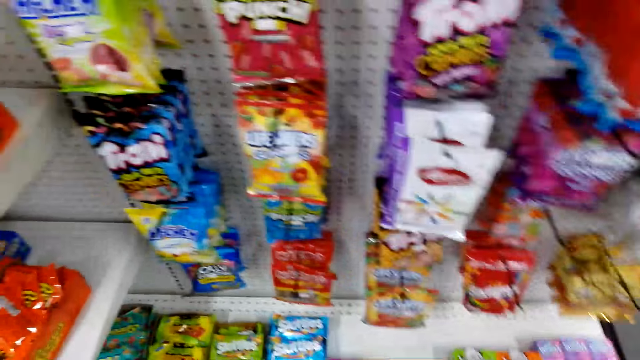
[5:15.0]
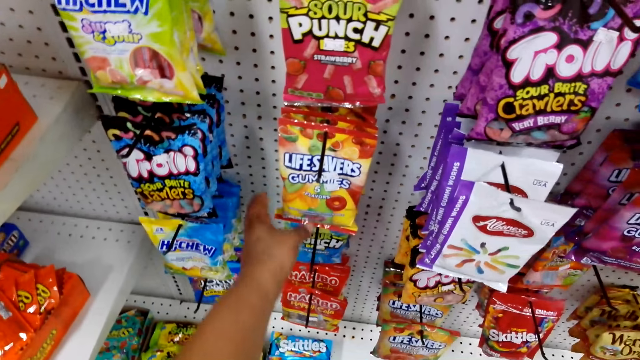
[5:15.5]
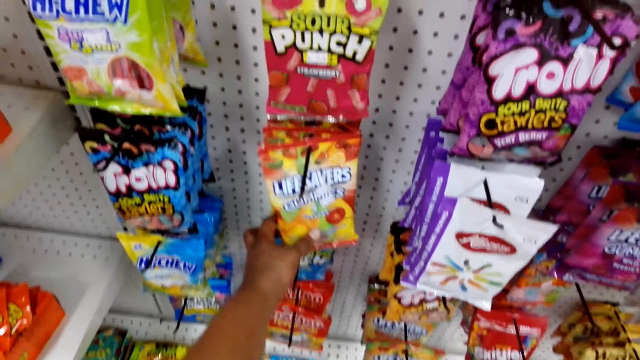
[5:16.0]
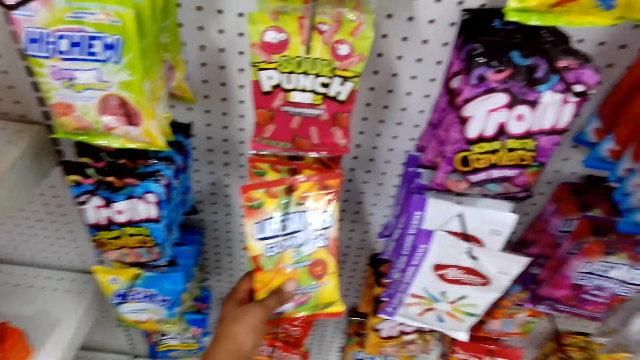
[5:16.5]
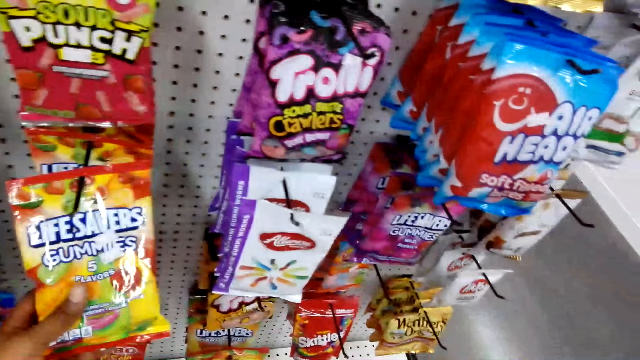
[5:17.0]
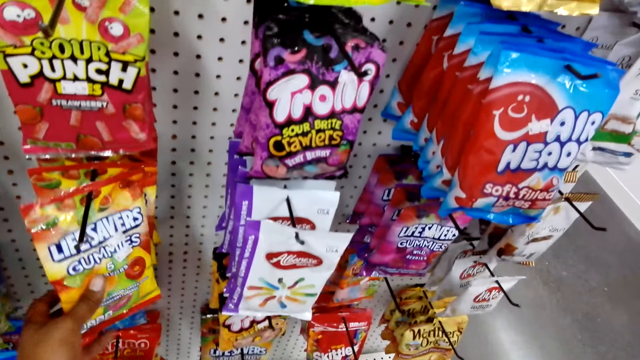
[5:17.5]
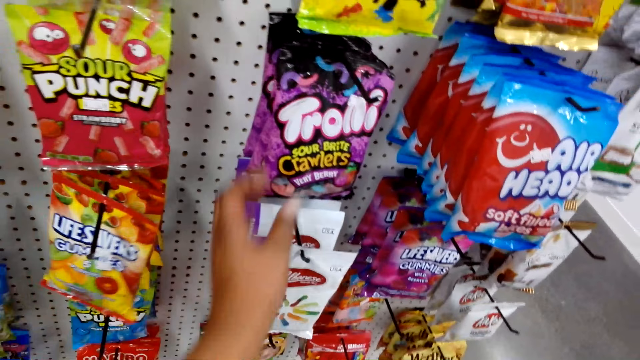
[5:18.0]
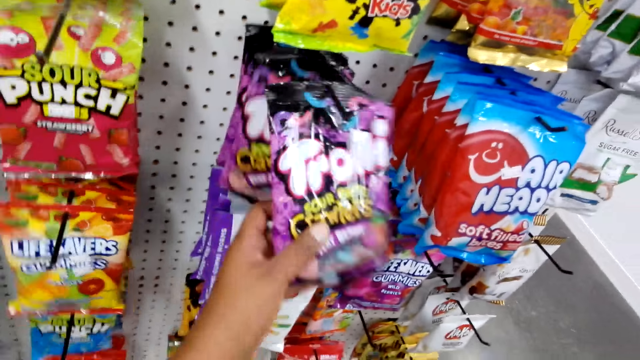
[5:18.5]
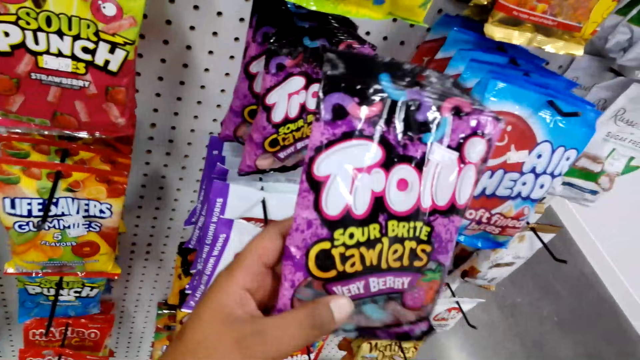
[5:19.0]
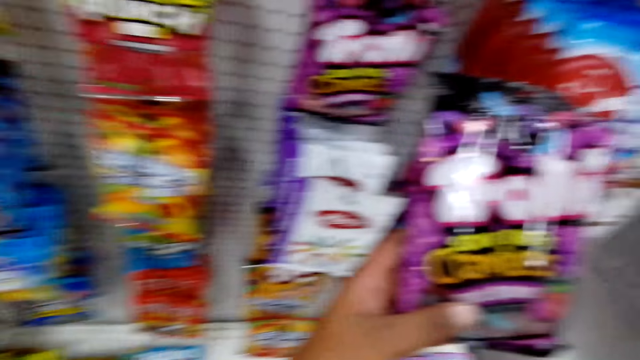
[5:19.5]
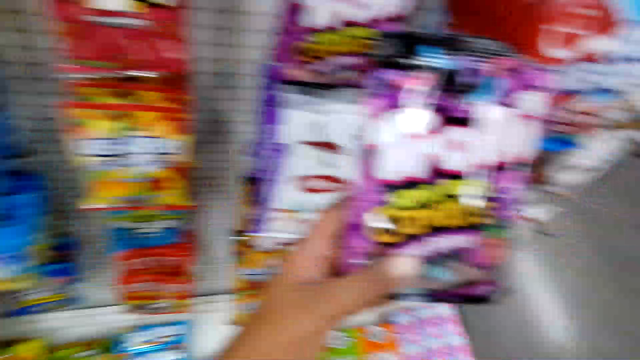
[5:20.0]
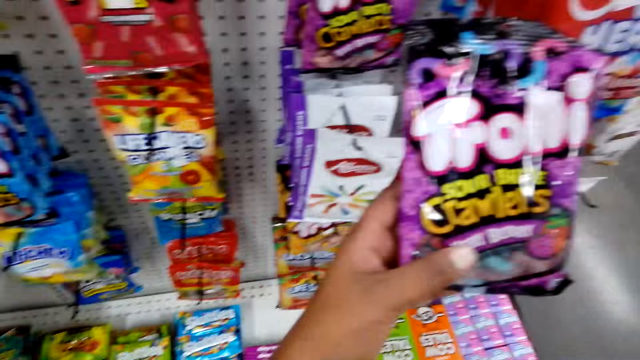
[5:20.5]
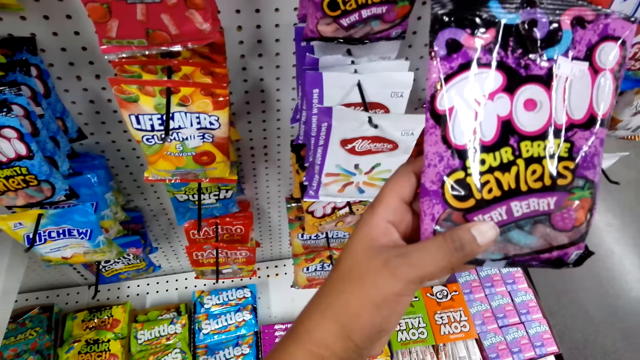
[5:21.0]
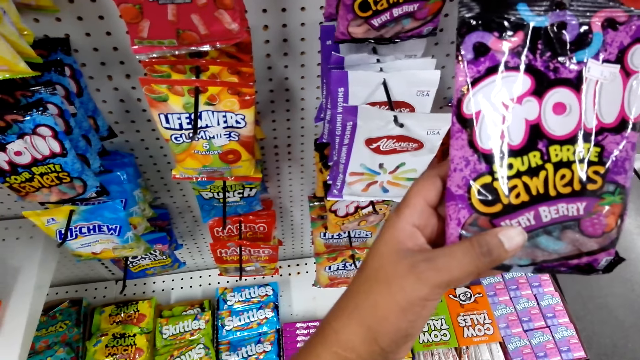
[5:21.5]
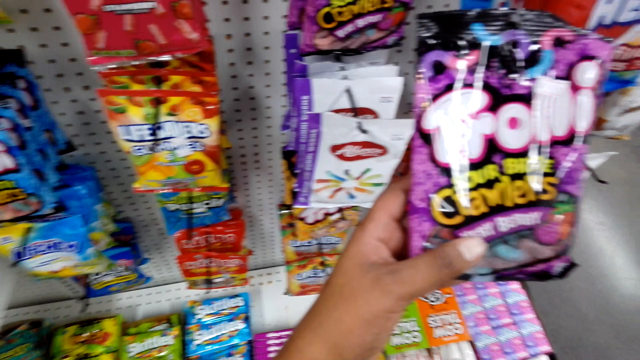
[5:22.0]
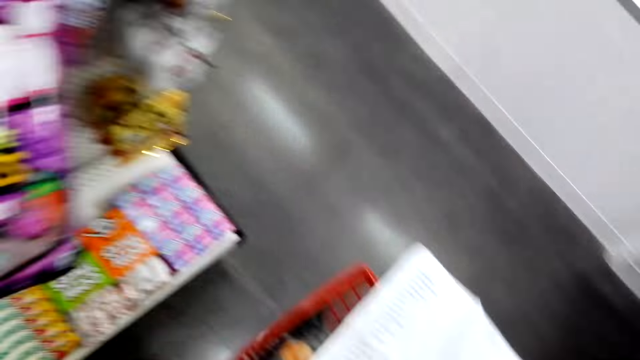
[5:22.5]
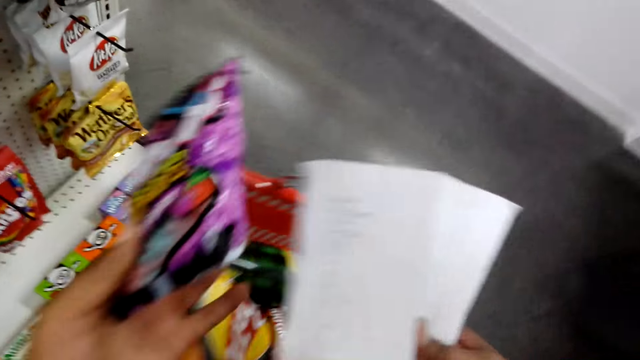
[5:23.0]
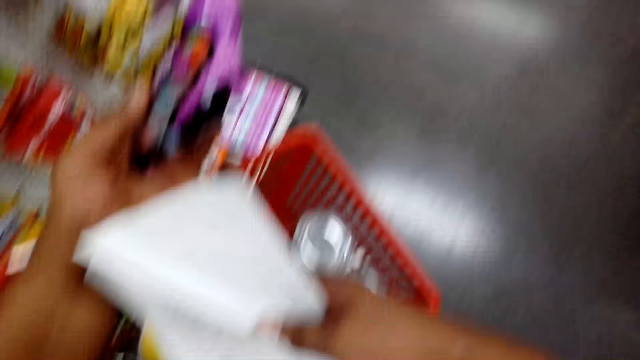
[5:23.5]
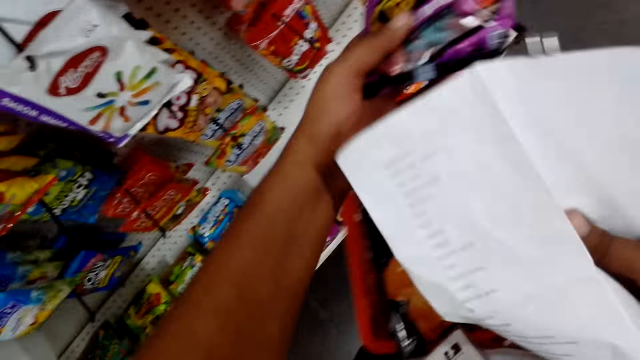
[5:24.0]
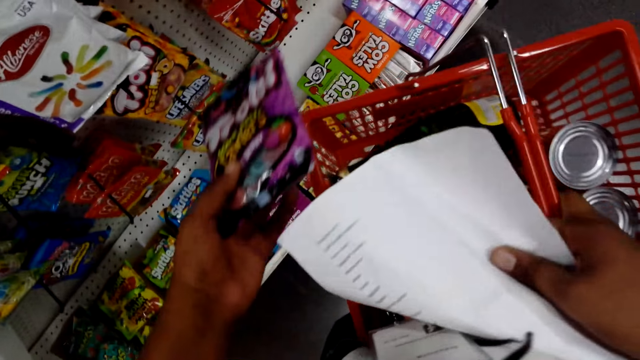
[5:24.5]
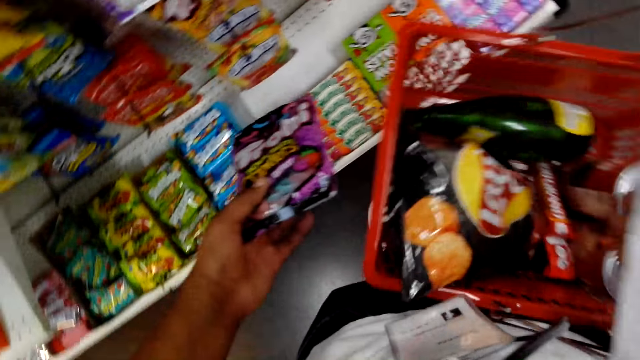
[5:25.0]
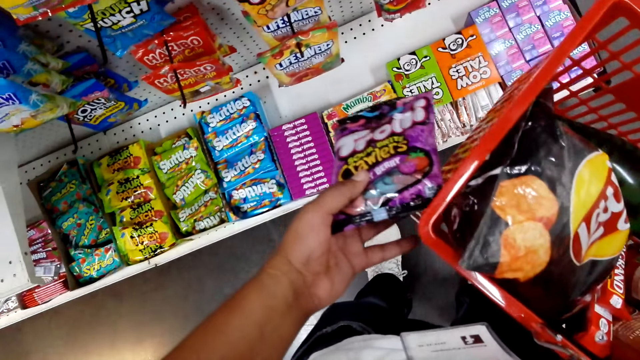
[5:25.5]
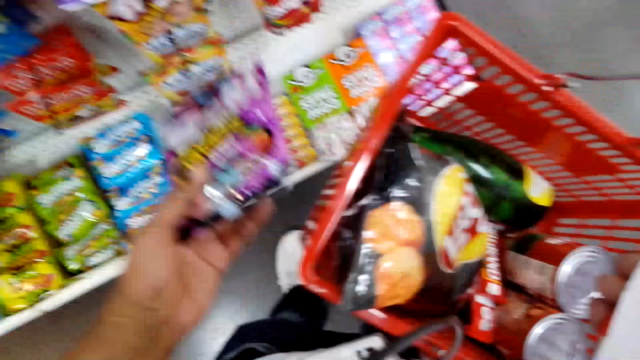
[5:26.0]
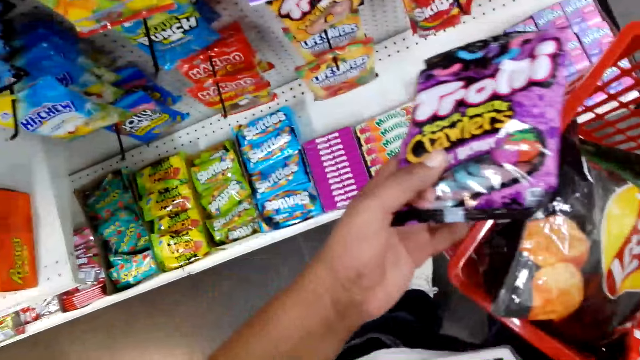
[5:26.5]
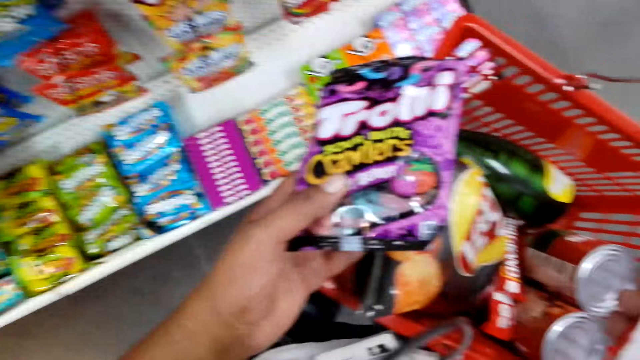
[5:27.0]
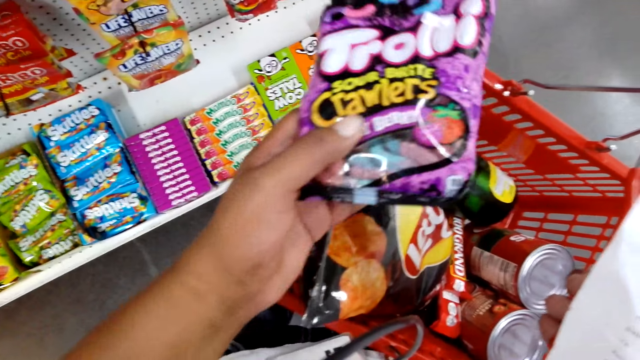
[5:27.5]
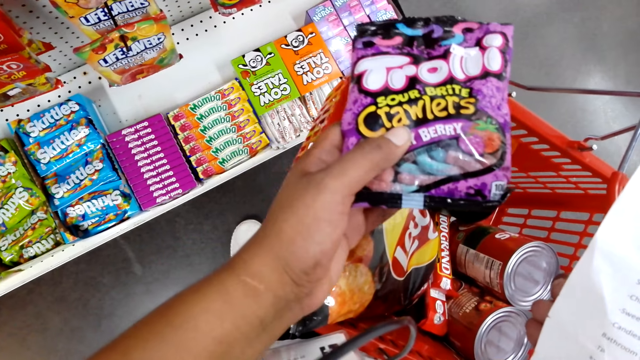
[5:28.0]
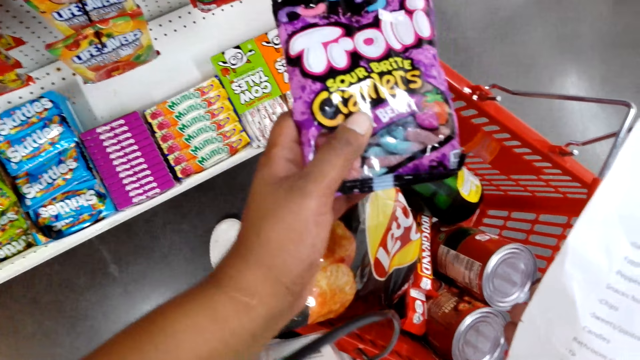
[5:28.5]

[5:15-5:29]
The camera wearer holds the packet of chewing gum. They pick up the chewing gum. They look at the chewing gum. They look at the shopping basket.

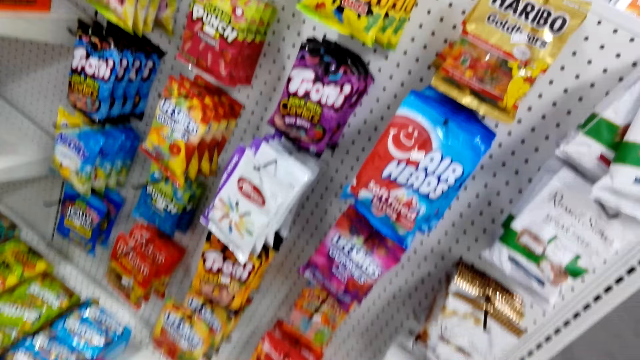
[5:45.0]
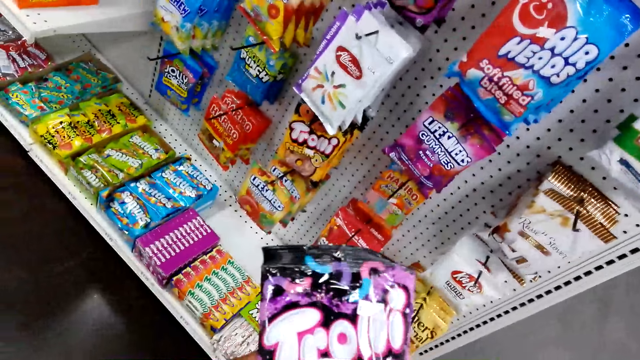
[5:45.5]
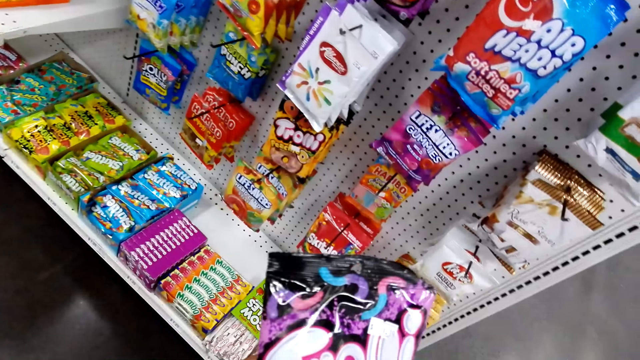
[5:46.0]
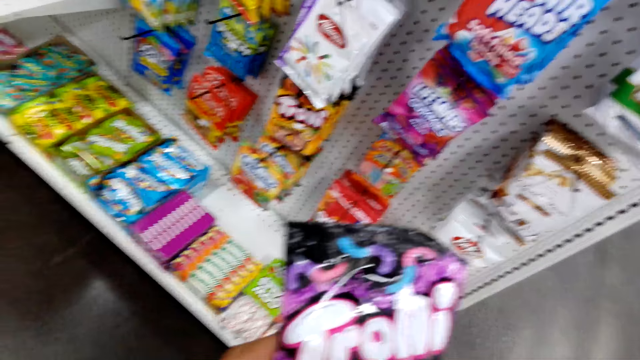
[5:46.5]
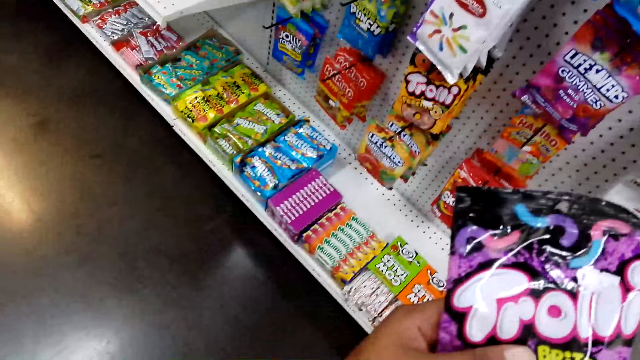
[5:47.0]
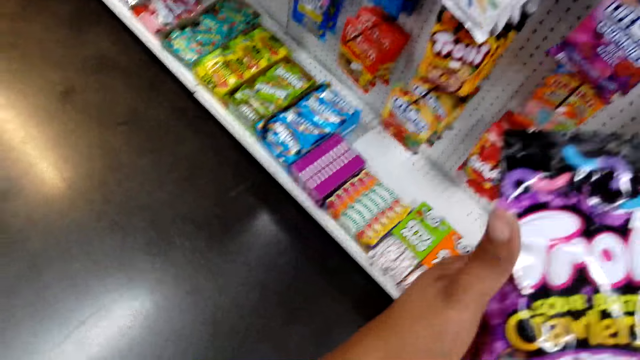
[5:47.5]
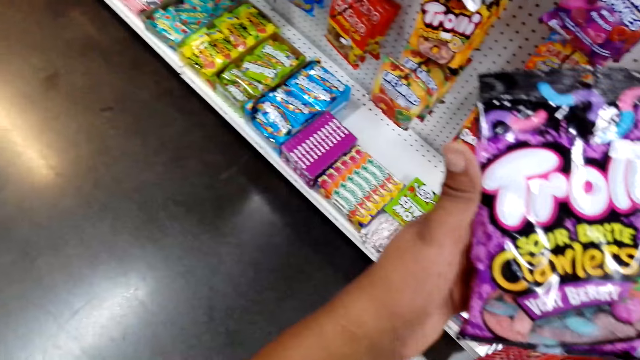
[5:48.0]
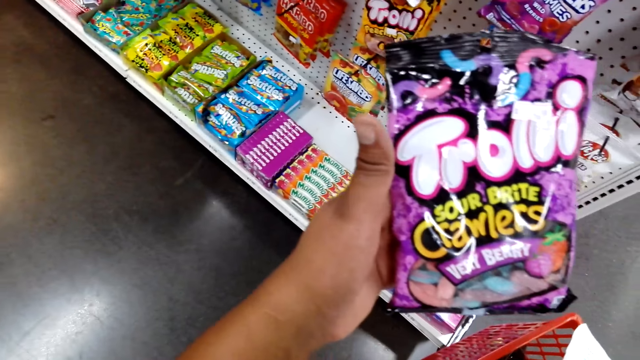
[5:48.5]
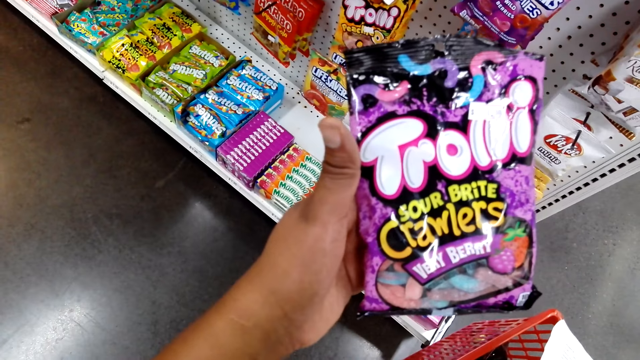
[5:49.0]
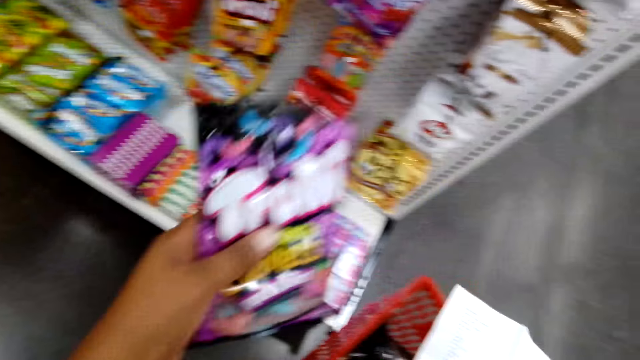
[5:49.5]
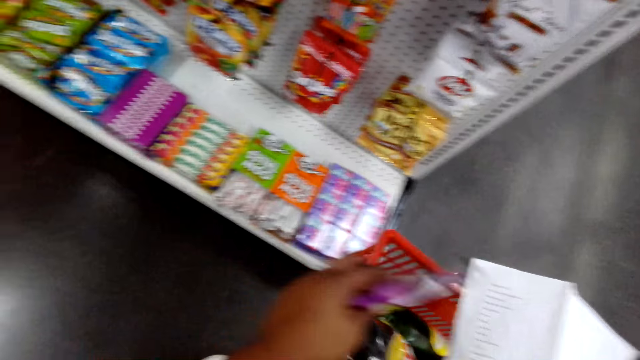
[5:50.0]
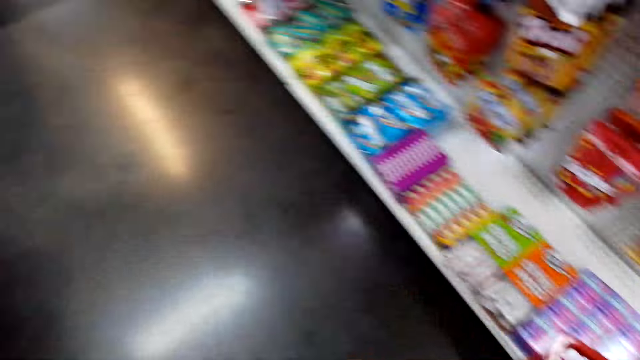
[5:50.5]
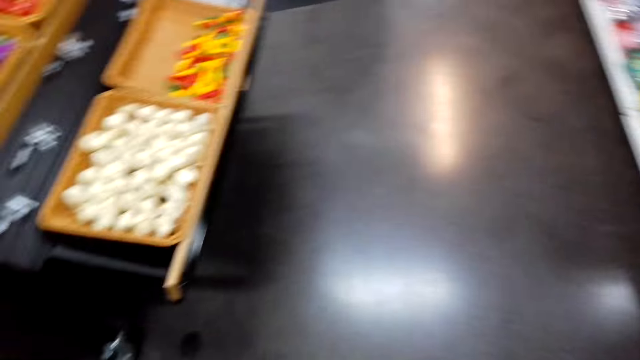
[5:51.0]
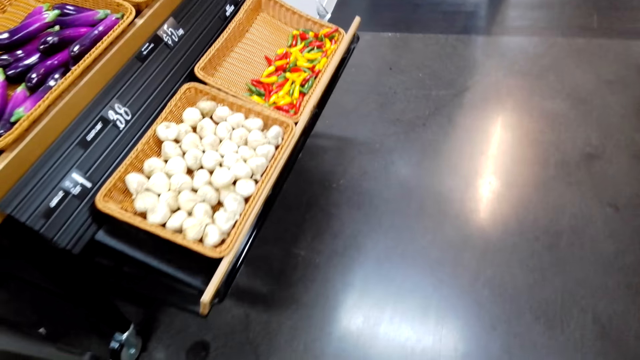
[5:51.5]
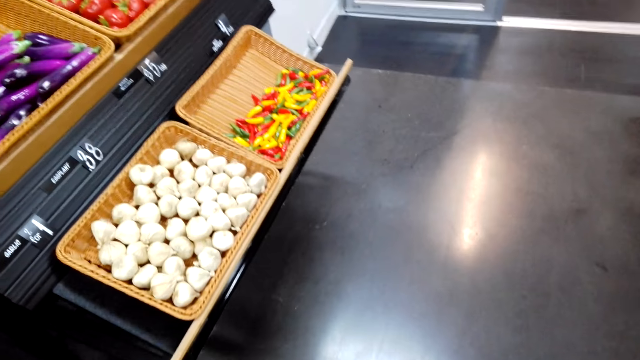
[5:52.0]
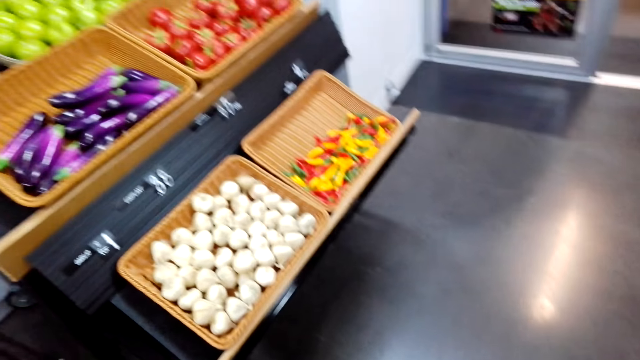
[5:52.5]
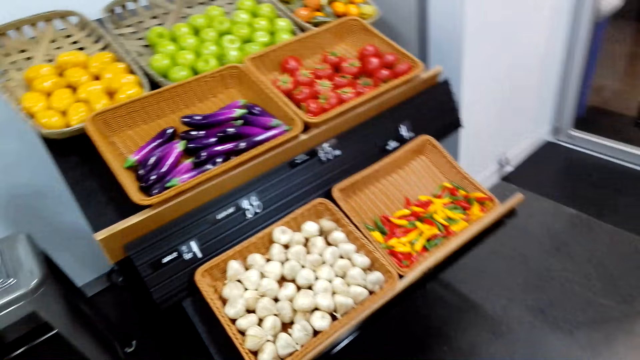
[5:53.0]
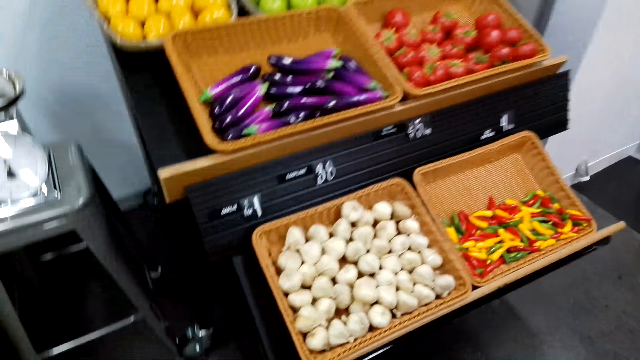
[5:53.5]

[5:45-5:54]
The camera wearer looks at the chewing gum. They put the chewing gum in the shopping basket. They look around and walk.
